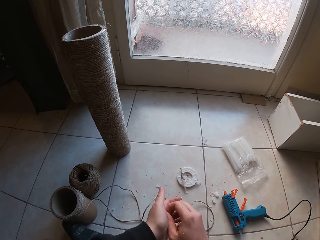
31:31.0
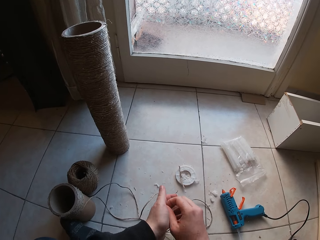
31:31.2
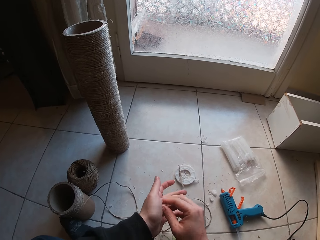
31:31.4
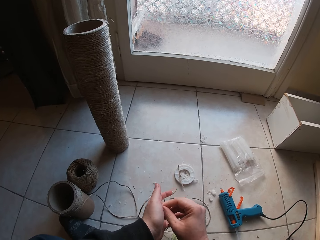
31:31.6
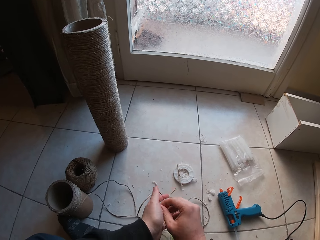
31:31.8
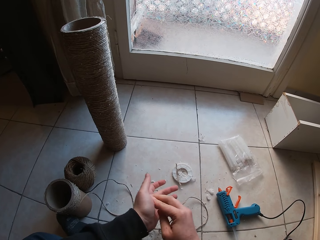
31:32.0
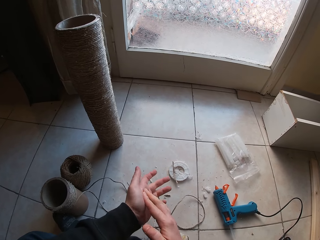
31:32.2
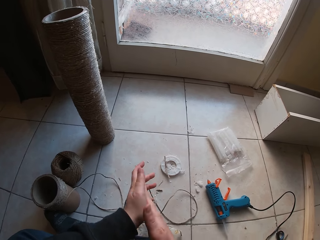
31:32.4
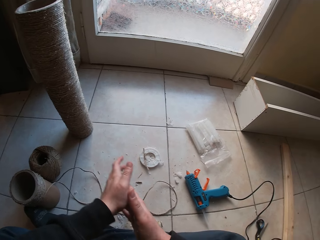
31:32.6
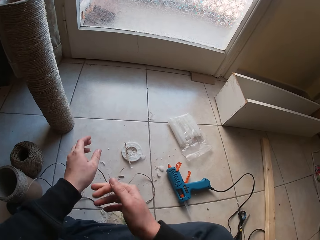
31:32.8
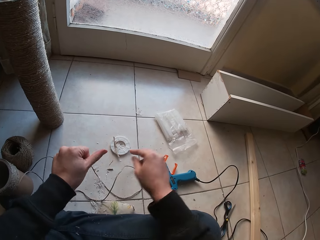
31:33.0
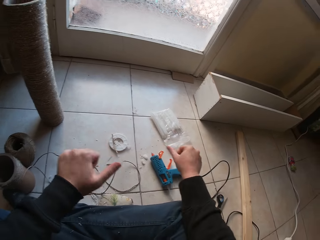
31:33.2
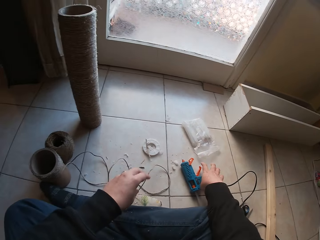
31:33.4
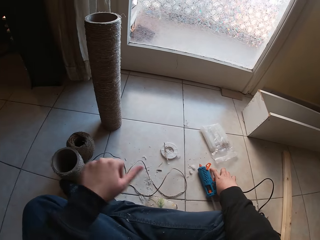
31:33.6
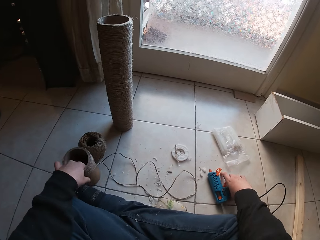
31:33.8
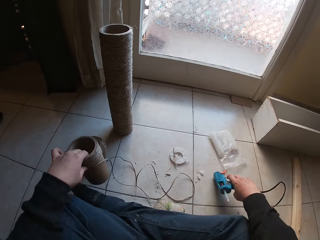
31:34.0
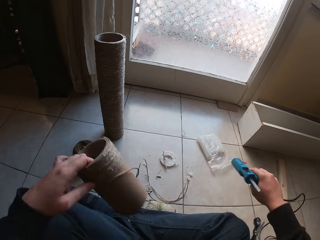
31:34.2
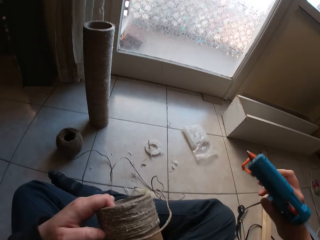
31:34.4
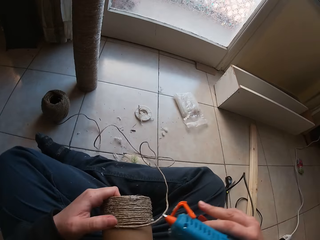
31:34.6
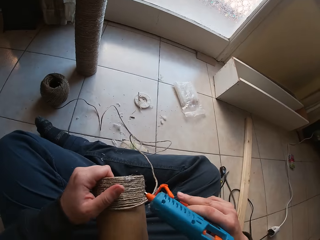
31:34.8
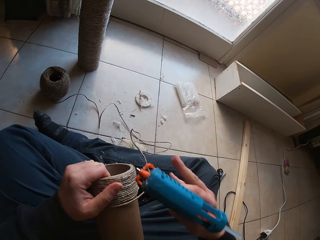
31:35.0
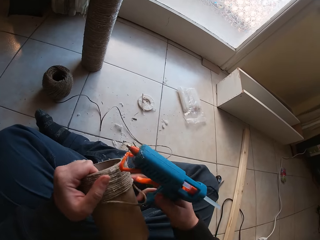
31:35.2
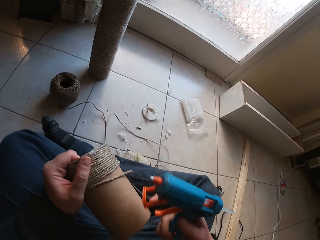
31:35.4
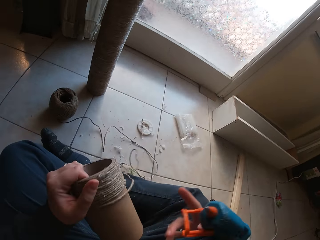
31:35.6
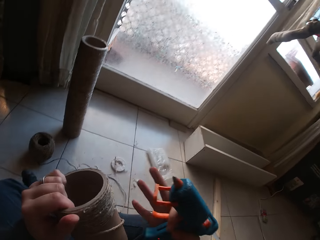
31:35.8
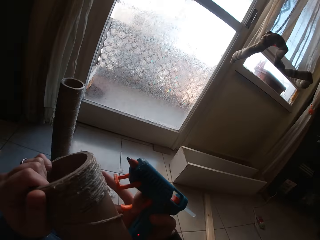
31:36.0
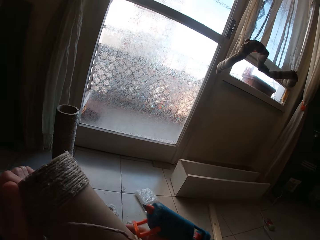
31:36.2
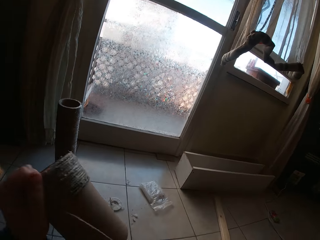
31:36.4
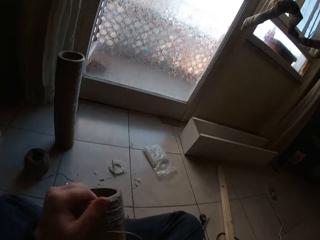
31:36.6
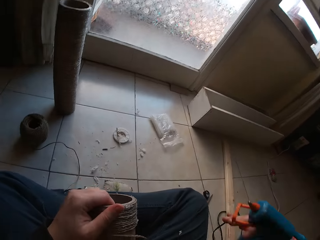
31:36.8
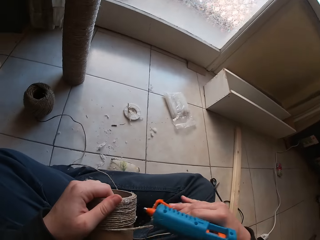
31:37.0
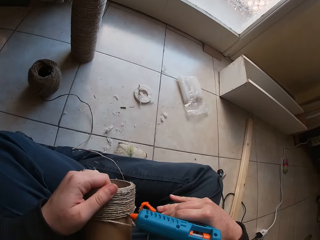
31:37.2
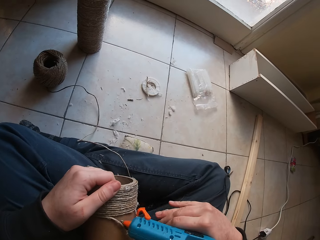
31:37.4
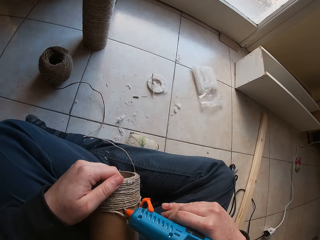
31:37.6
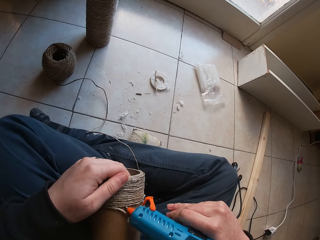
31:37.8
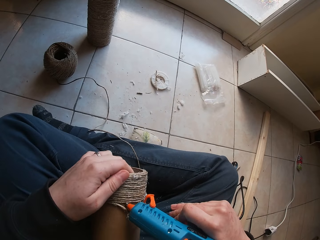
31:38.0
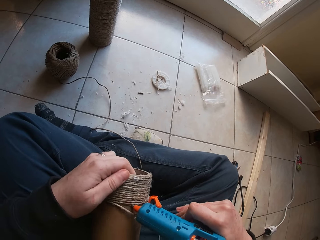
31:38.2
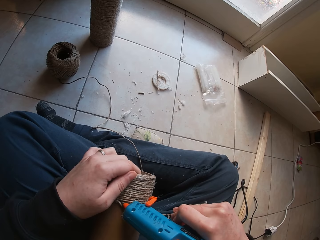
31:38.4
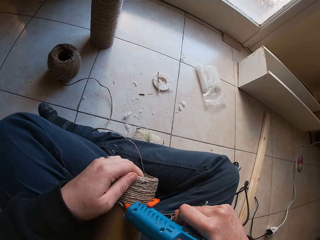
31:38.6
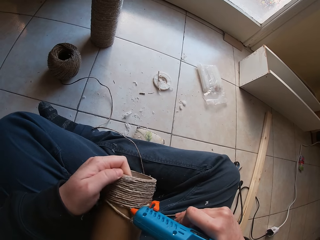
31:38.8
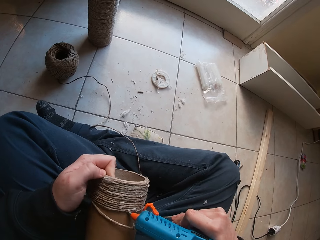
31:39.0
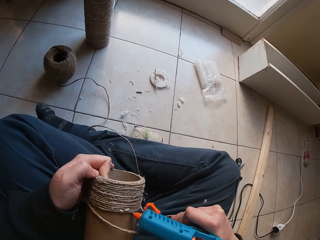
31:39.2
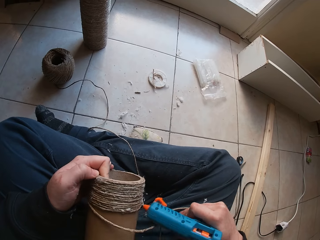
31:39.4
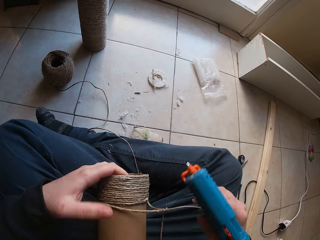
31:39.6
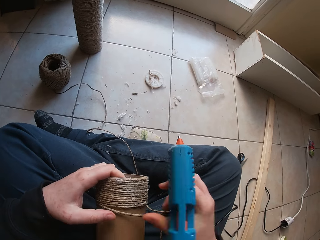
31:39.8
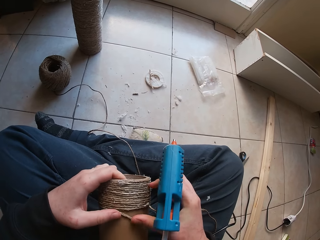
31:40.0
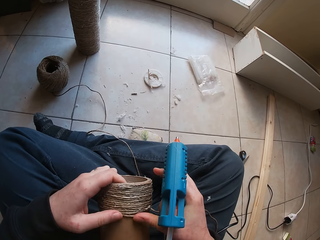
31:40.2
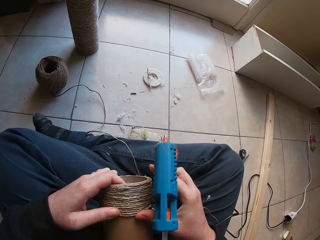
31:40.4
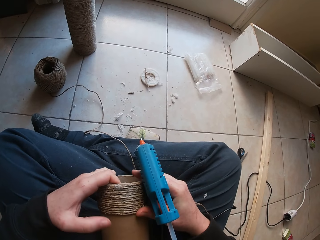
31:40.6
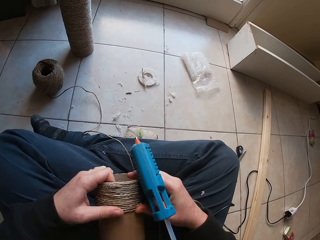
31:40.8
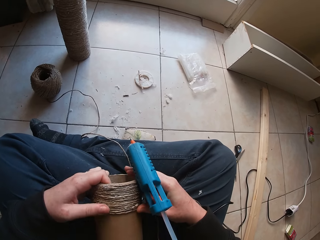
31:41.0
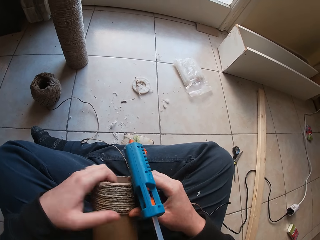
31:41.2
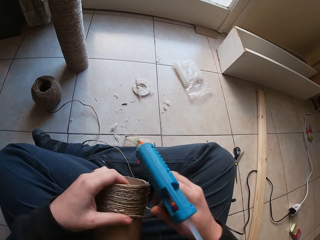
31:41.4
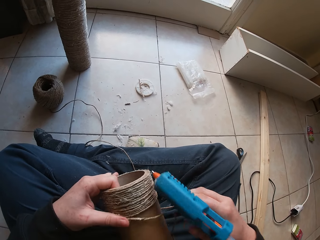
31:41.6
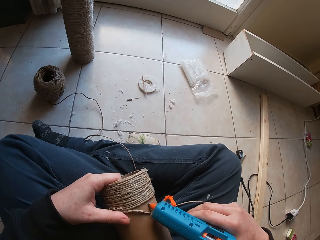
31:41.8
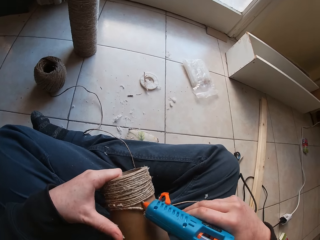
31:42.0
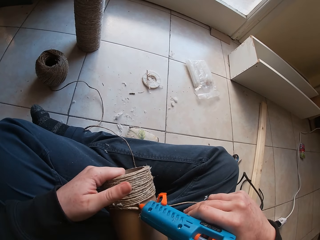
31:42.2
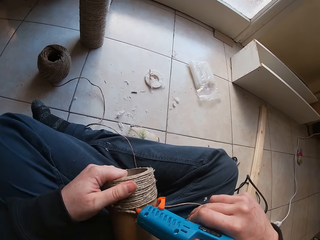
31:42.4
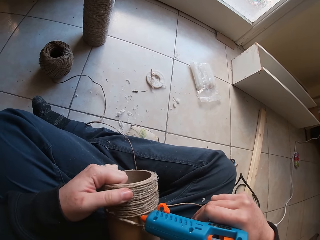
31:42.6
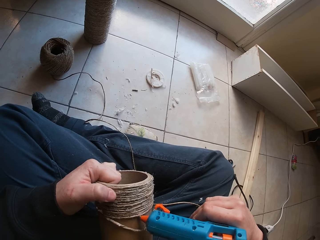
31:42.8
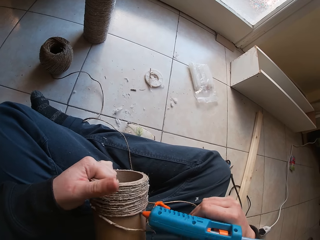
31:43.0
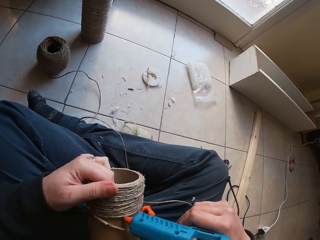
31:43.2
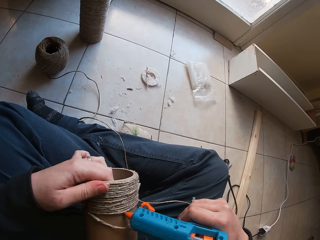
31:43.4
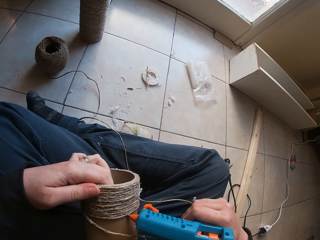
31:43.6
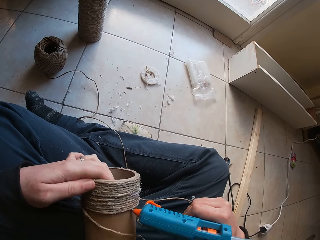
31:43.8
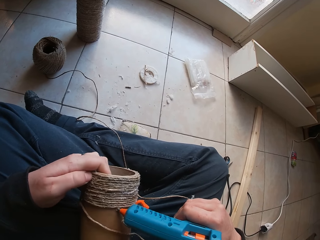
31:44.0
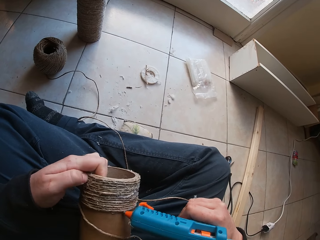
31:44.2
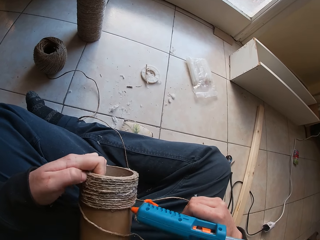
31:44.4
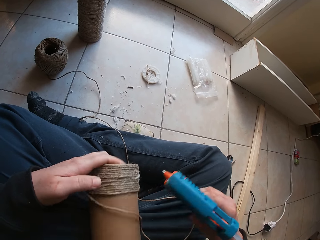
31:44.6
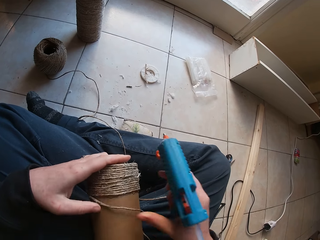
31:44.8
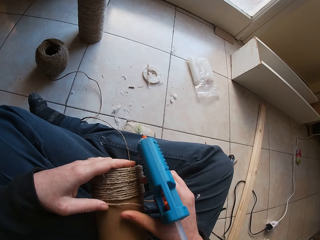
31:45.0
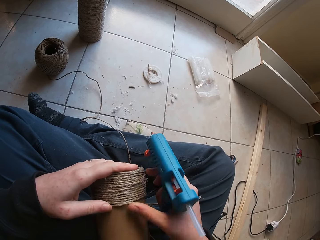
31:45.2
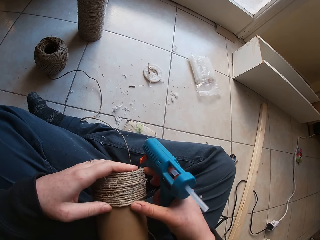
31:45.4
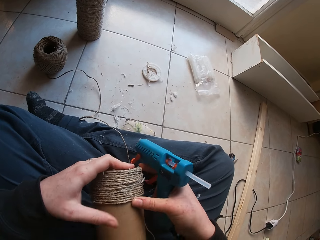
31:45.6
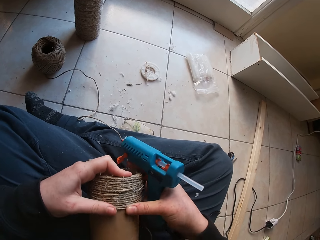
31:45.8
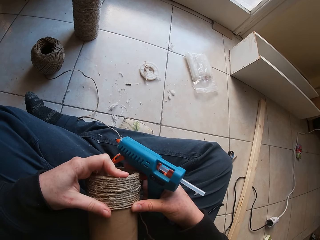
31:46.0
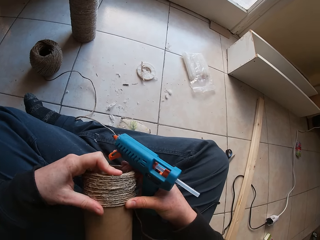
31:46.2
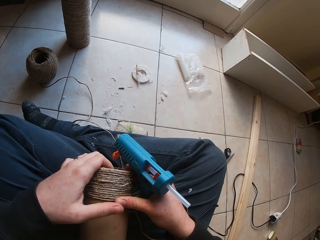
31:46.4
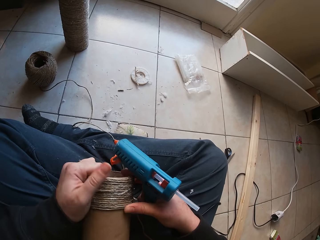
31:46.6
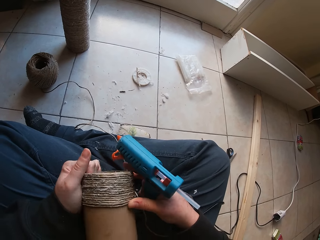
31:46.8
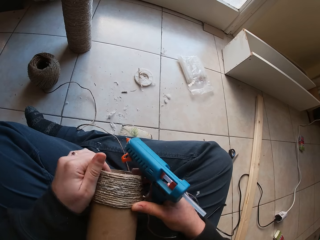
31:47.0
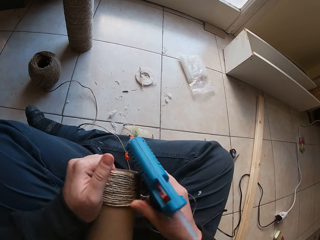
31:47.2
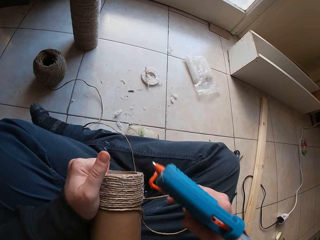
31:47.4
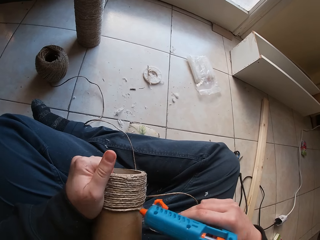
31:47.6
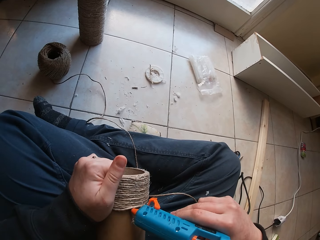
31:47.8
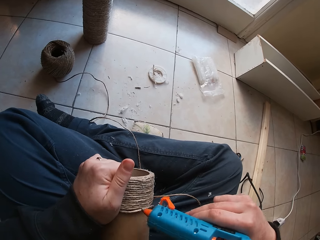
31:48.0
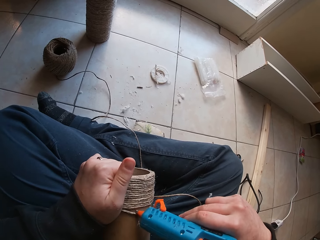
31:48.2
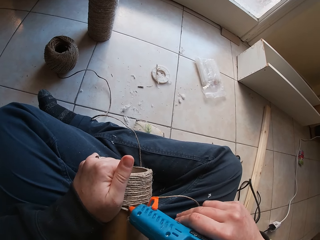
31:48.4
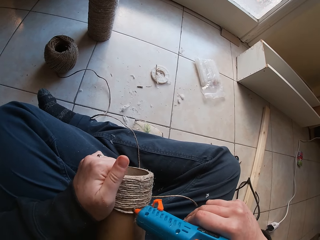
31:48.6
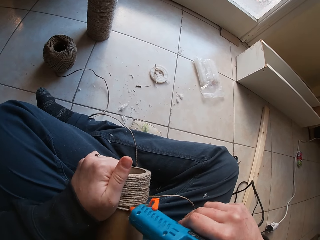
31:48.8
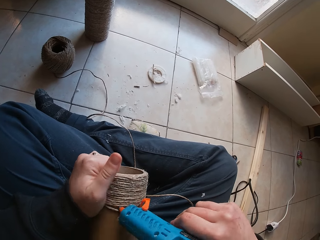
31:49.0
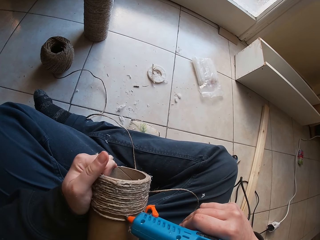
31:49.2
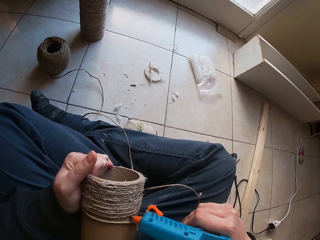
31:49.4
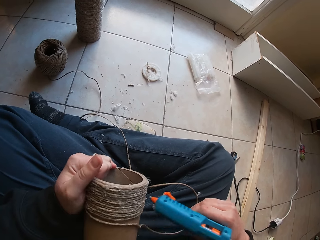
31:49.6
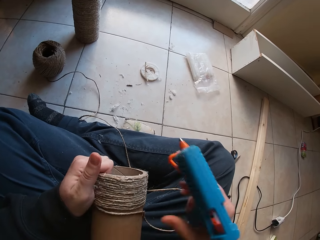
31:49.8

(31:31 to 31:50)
The camera wearer rubs off dried glue on her left palm with her right hand. She clenches her left hand. She picks up the glue gun from the floor with her right hand. She picks up the cardboard tube from the floor with her left hand. She moves the twine on the cardboard tube in her left hand with her right hand. She pulls the twine between the cardboard tube in her left hand and the twine ball on the floor with her right hand. She presses glue from the glue gun in her right hand on the cardboard tube in her left hand. She presses the twine round the cardboard tube in her left hand with her hands. She presses glue from the glue gun in her right hand on the cardboard tube in her left hand. She presses the twine round the cardboard tube in her left hand with her hands.

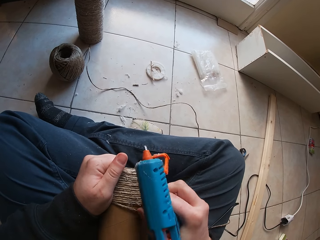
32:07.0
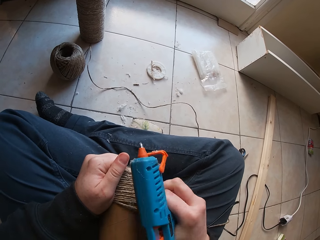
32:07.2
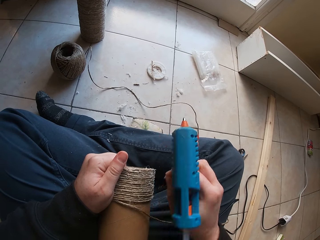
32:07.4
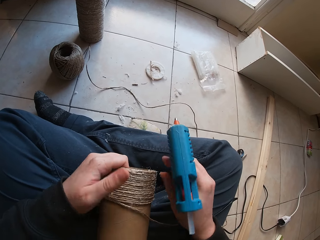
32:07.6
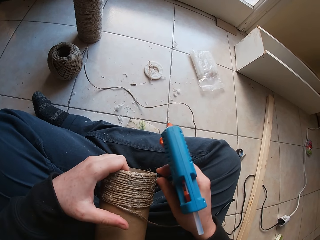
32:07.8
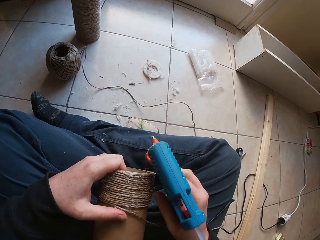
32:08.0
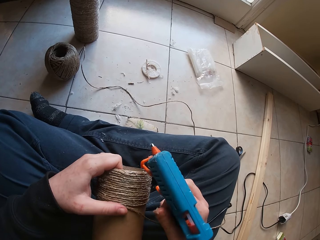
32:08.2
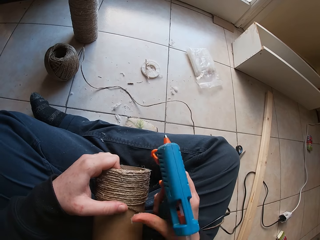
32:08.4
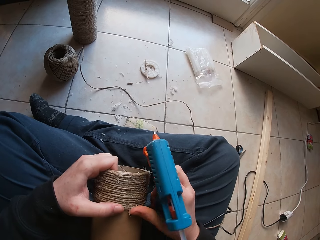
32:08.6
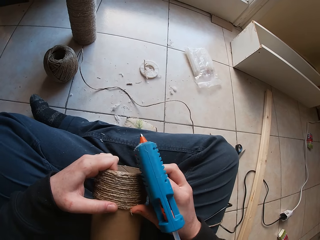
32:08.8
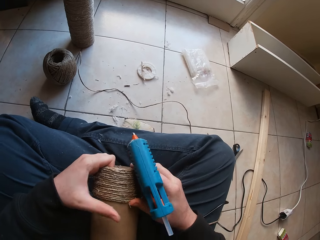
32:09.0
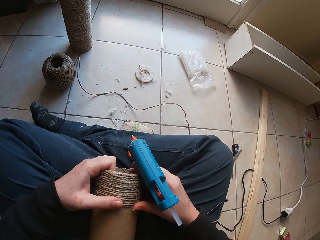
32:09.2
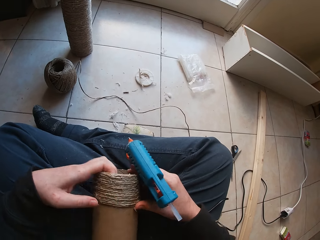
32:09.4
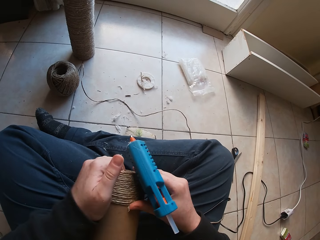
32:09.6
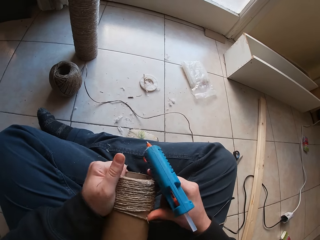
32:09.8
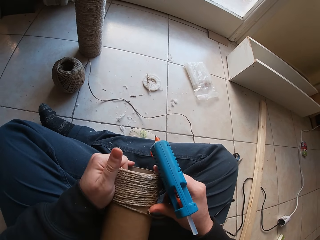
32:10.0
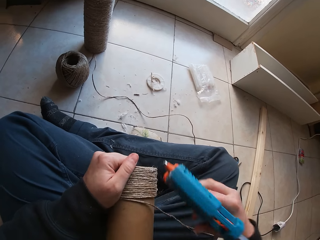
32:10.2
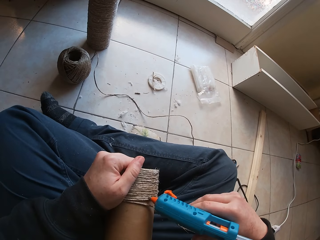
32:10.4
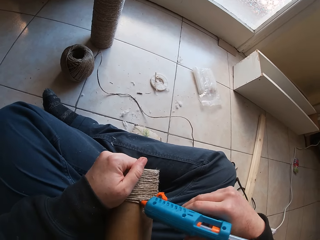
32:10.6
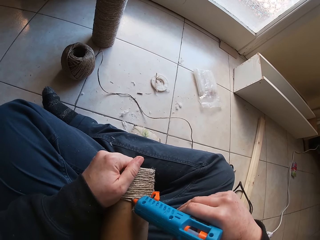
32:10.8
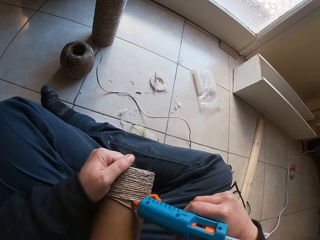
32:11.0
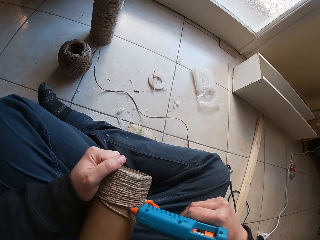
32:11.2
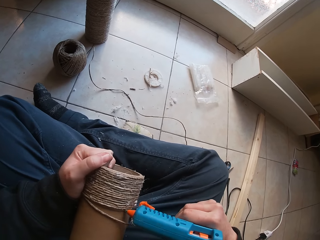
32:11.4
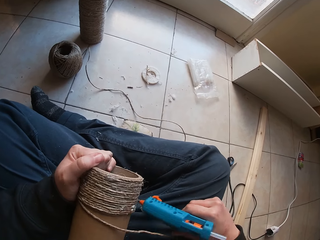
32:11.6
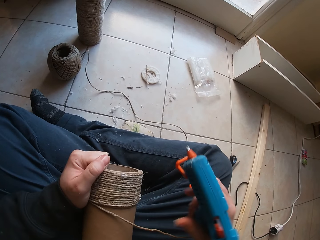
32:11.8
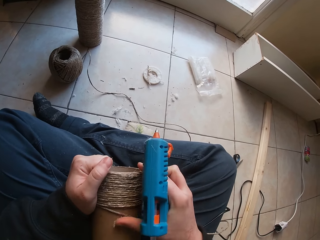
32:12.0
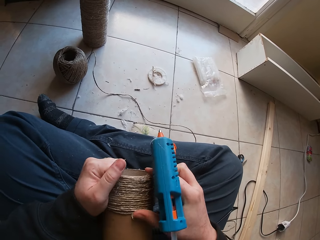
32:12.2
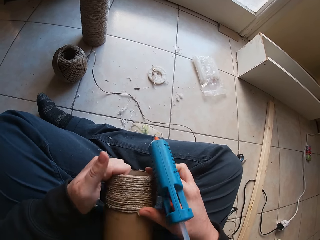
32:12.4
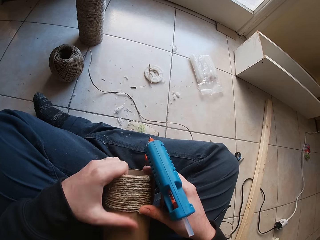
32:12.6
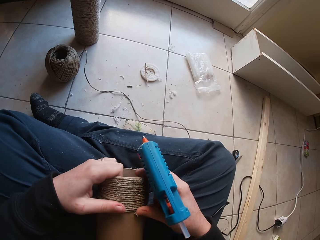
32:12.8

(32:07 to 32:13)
The camera wearer touches a rope.
